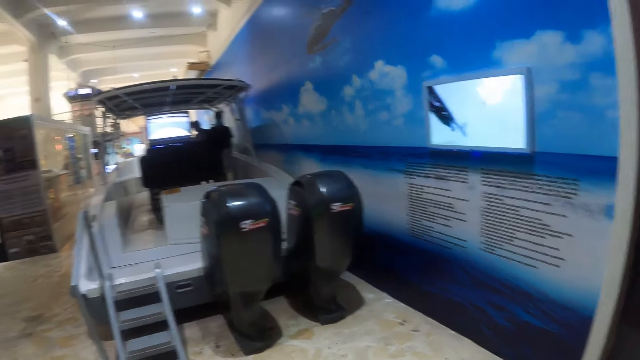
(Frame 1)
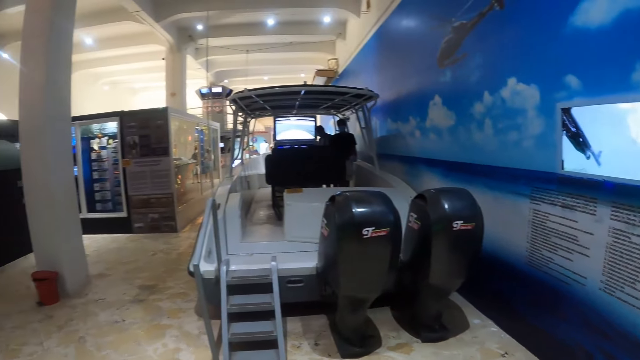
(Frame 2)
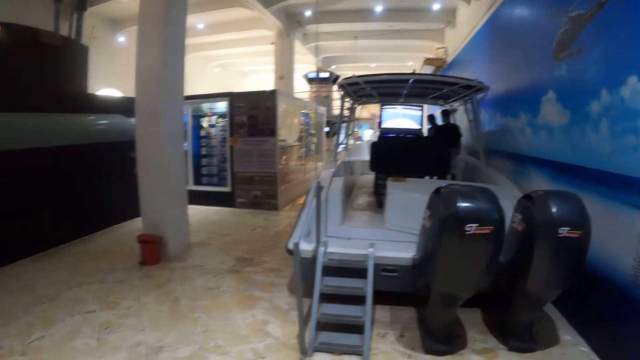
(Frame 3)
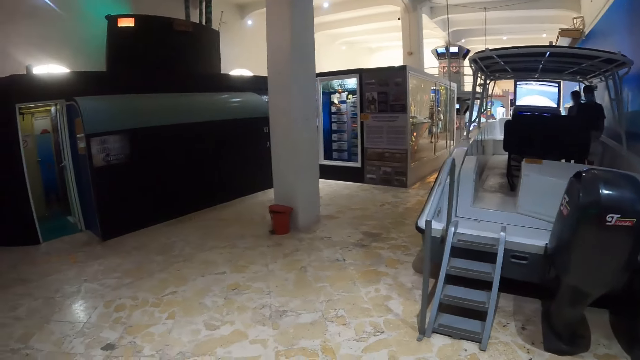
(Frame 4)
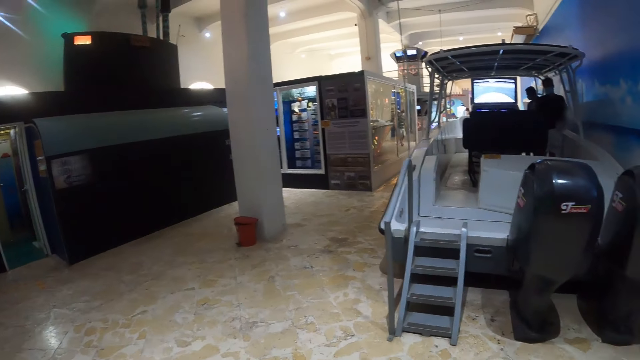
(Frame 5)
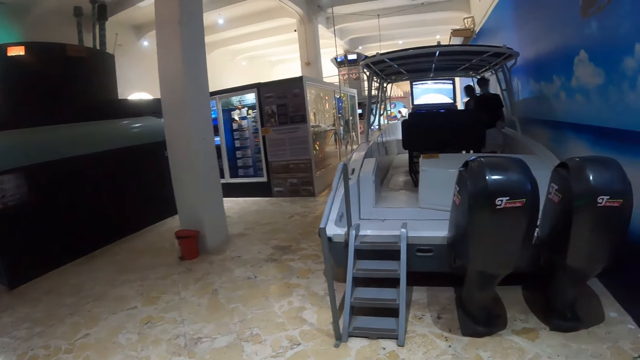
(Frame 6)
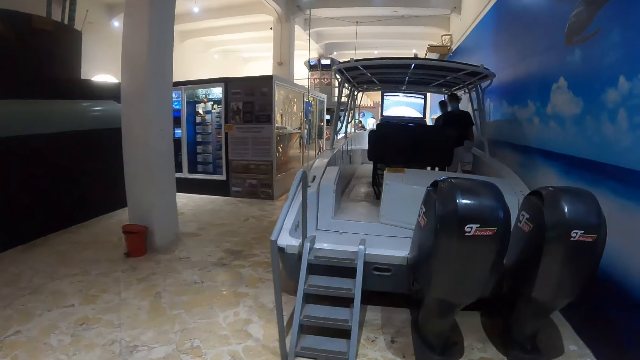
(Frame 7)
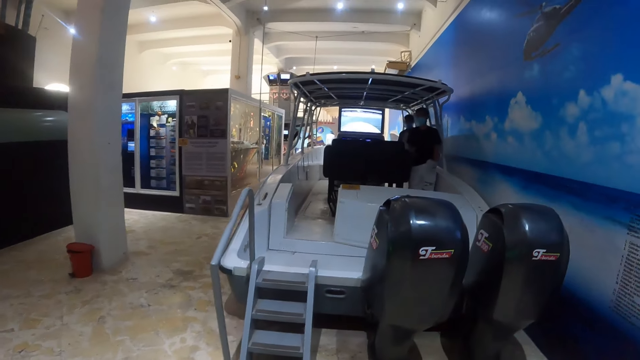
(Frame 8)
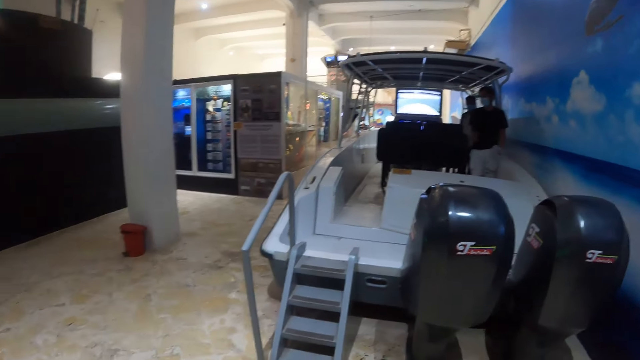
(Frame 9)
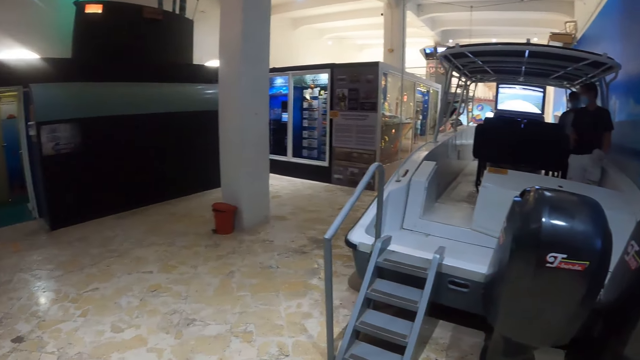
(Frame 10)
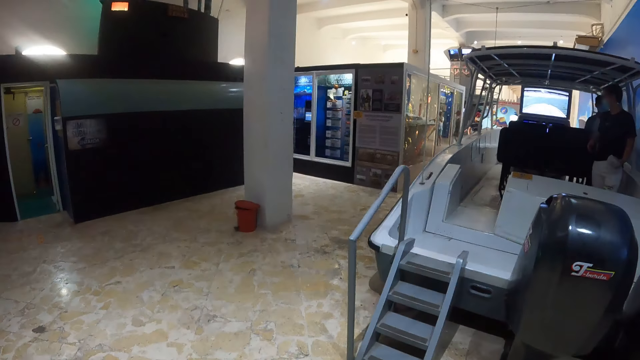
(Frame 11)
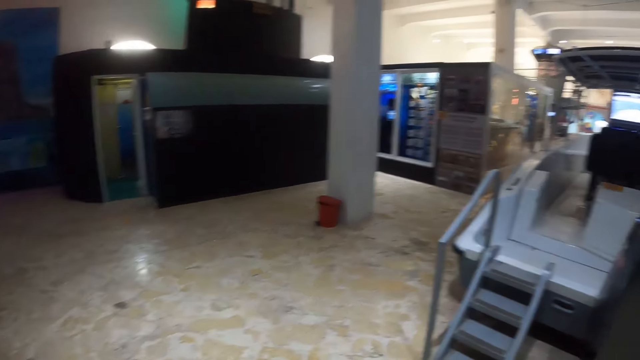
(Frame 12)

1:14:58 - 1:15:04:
The camera wearer looks around.

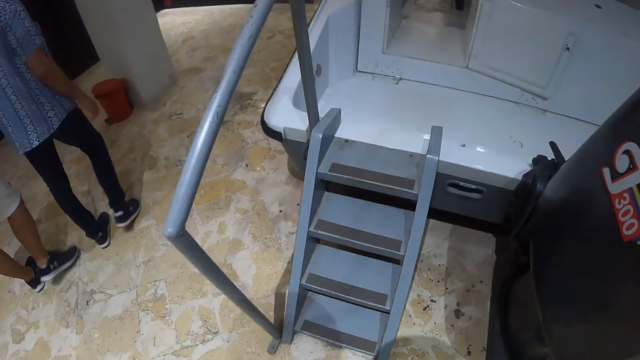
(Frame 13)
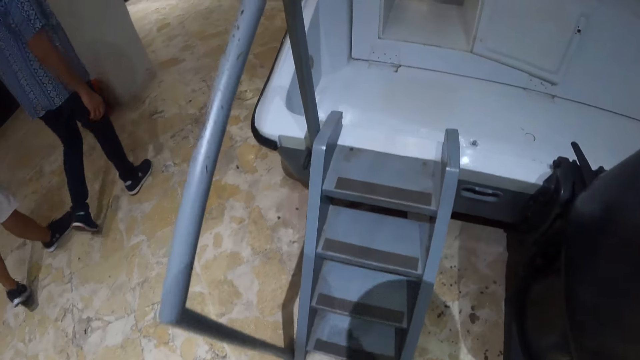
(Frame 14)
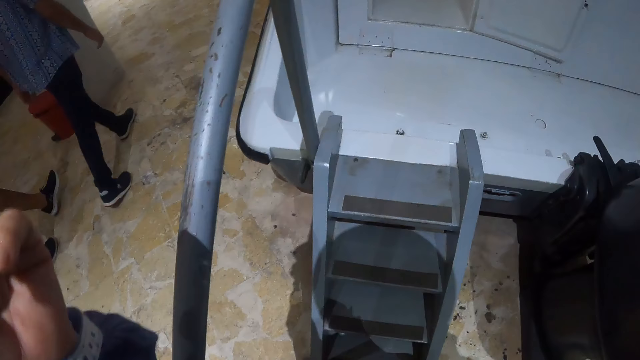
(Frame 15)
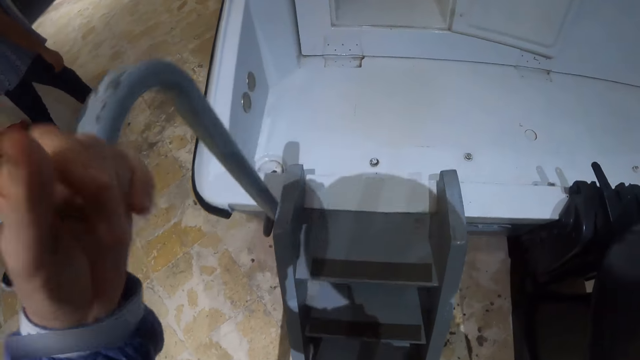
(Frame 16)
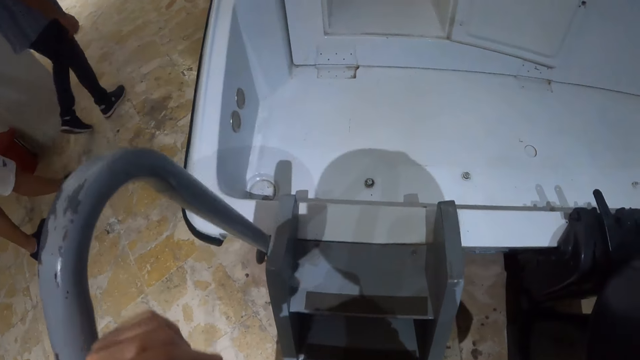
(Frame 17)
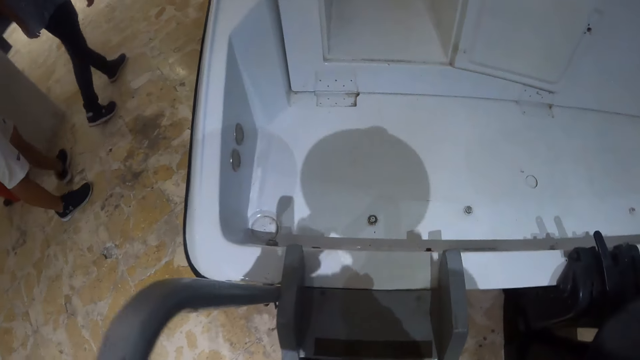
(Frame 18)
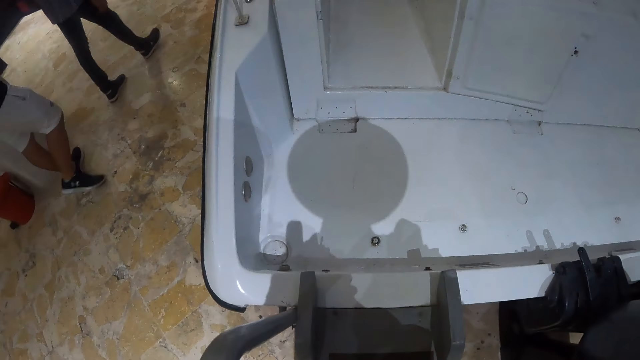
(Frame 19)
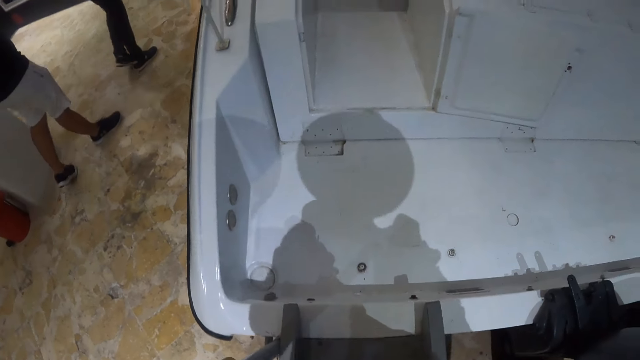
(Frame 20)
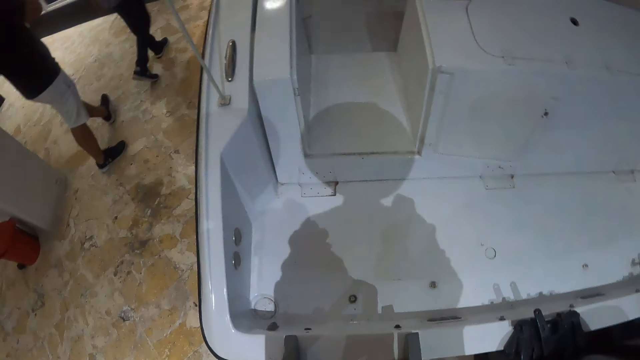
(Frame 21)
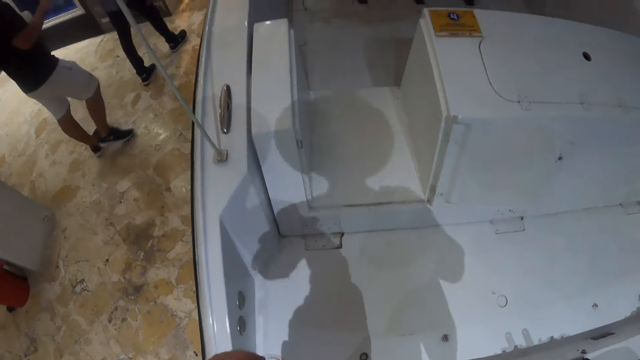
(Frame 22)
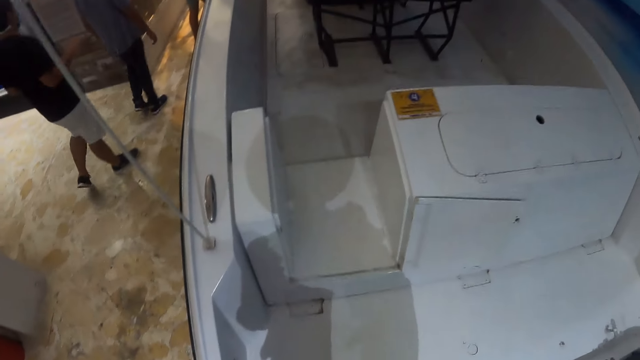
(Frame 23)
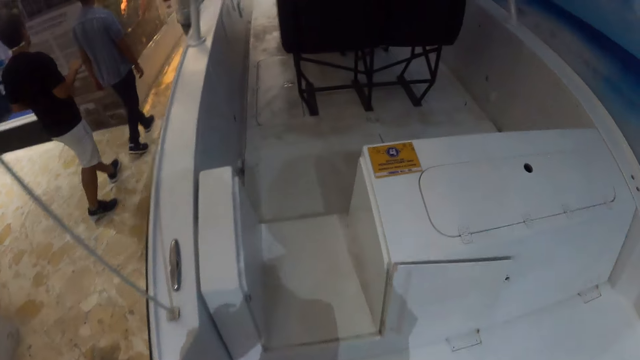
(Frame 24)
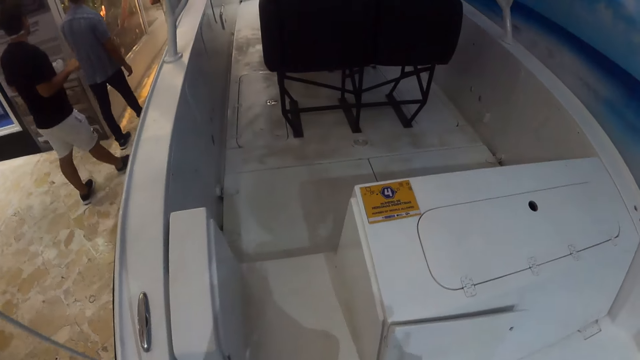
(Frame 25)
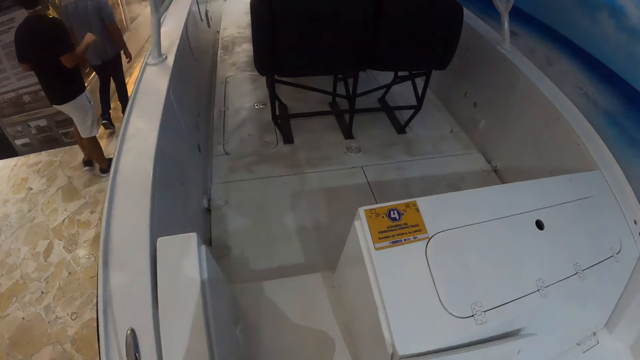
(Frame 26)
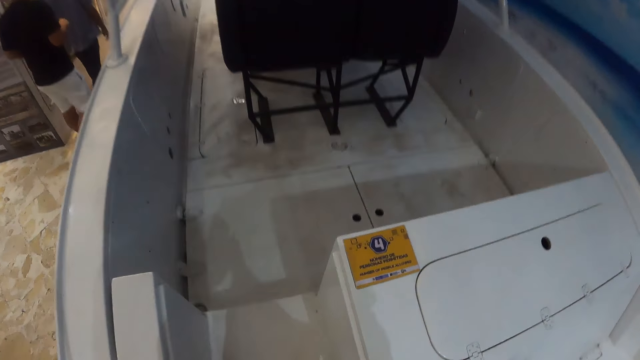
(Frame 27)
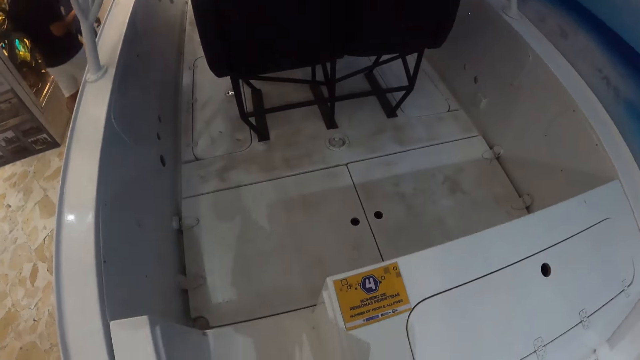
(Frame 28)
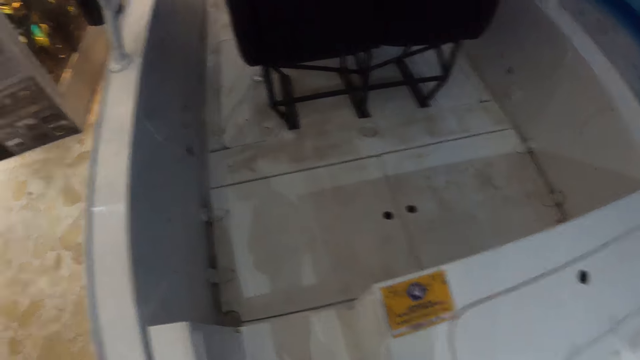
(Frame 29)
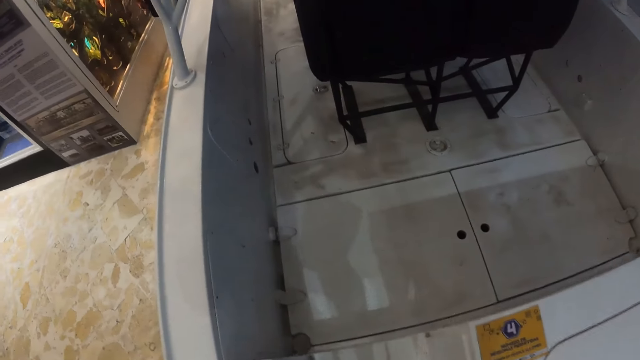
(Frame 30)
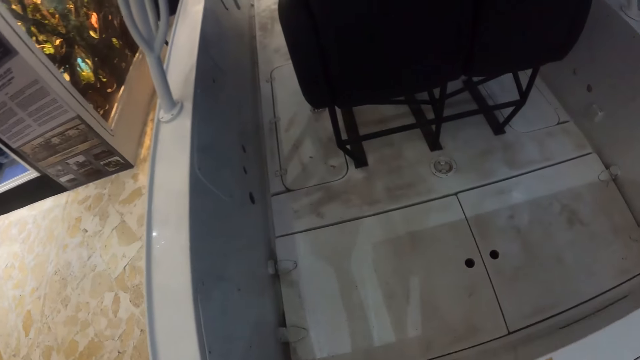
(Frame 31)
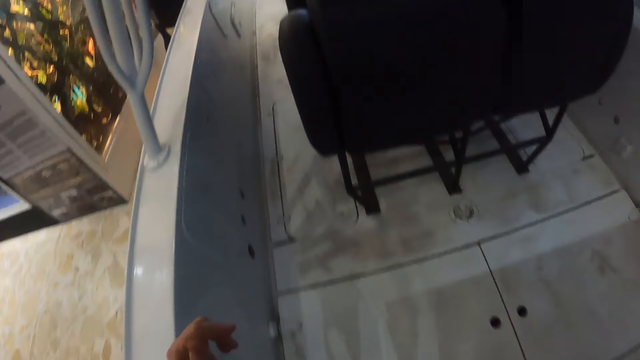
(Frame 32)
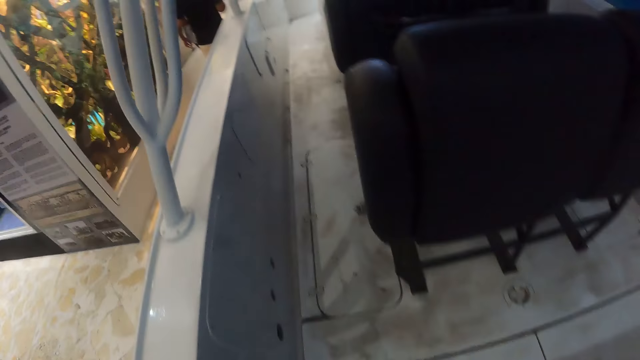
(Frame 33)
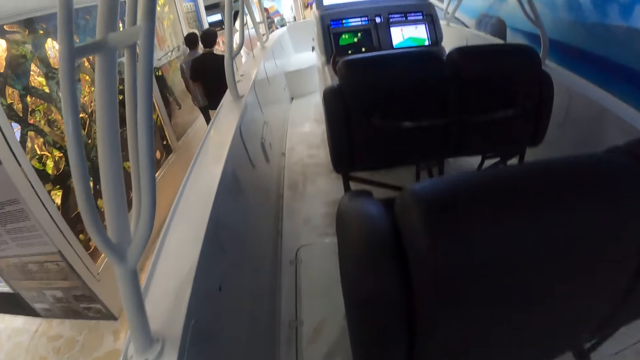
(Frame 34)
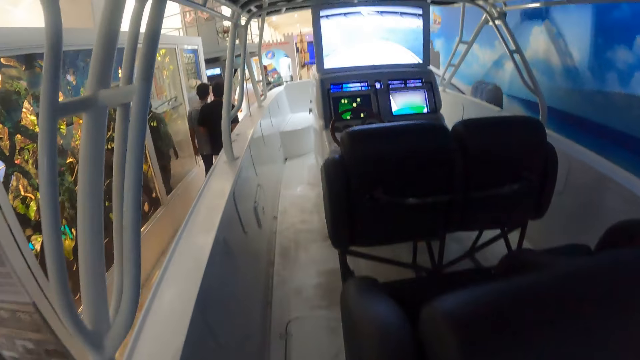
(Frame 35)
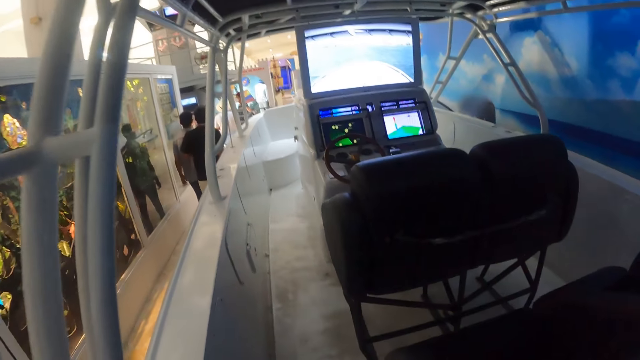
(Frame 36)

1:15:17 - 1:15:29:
The camera wearer moves the left hand. They climb the stairs. They enter a boat. They walk around the boat.

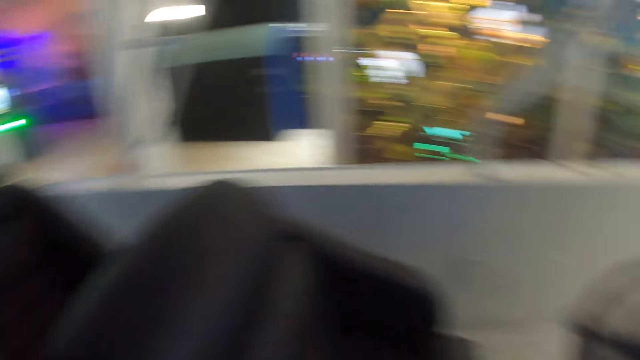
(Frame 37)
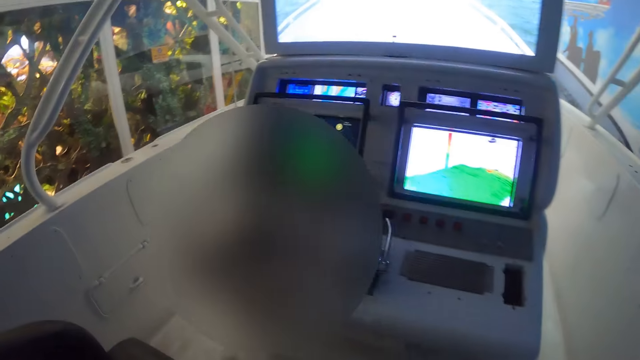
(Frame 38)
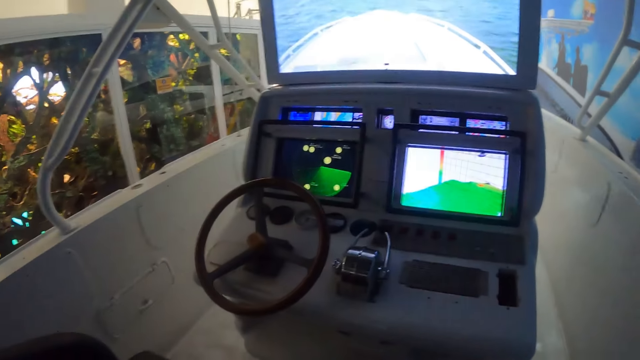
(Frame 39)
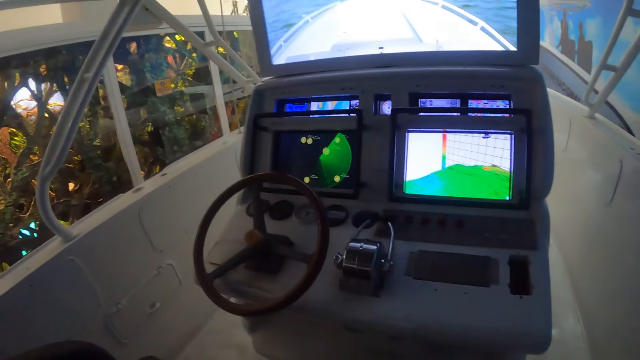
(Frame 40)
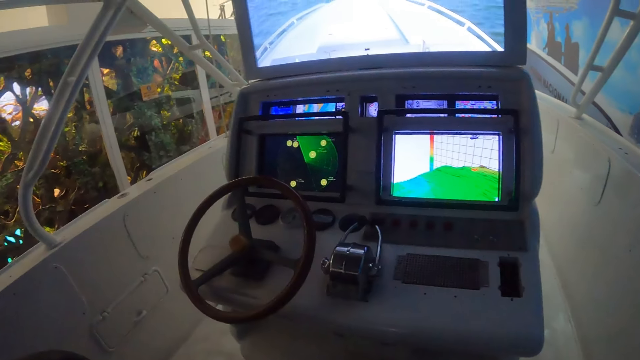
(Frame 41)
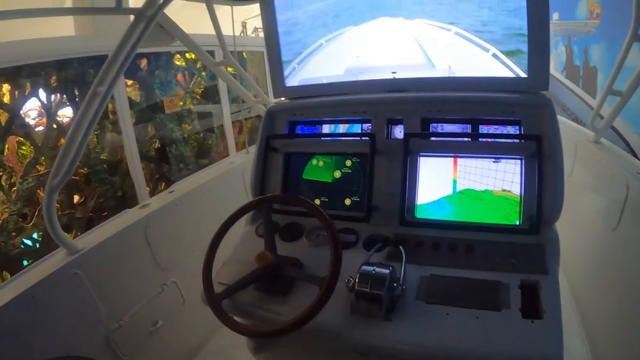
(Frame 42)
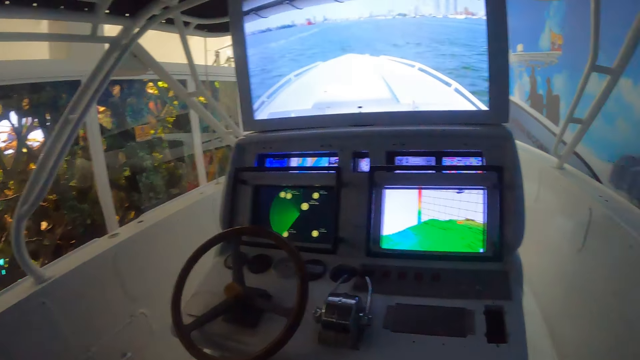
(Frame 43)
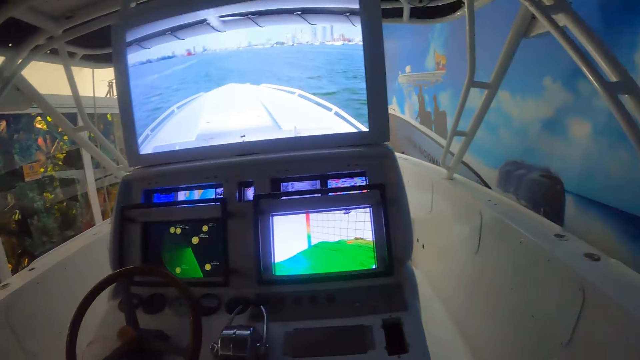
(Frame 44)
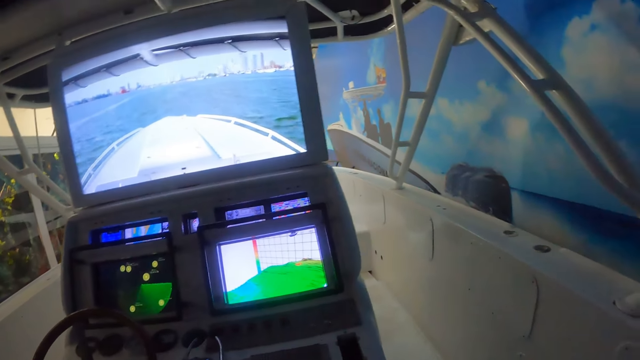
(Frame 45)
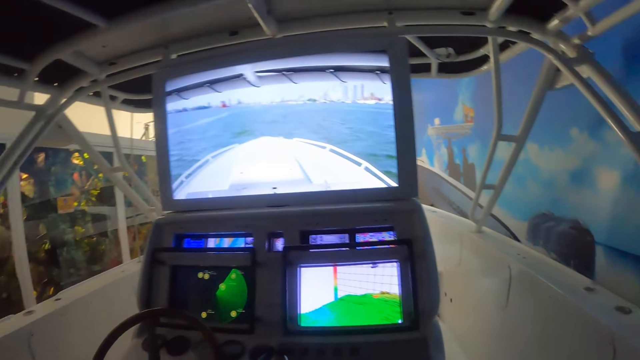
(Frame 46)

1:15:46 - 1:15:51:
The camera wearer rides in a boat. They watch the boat game.
